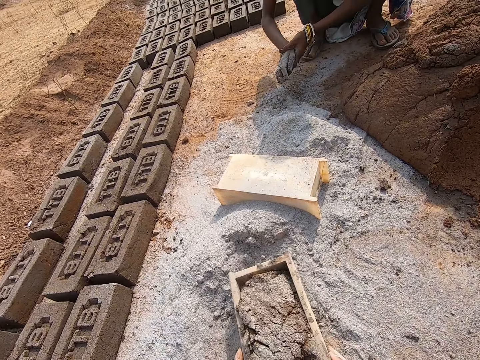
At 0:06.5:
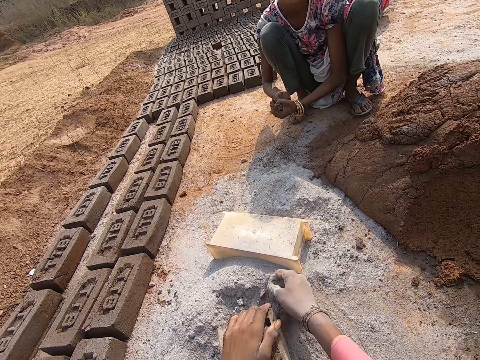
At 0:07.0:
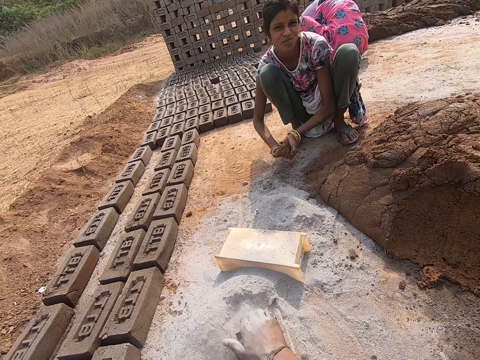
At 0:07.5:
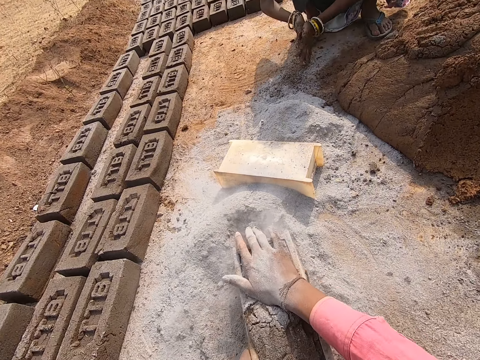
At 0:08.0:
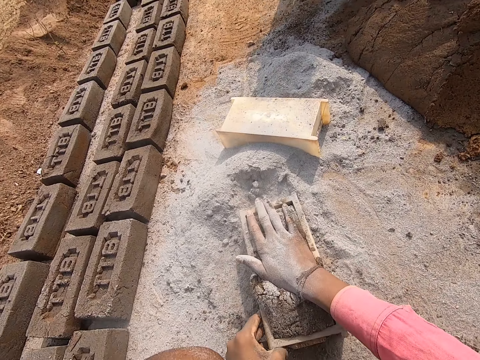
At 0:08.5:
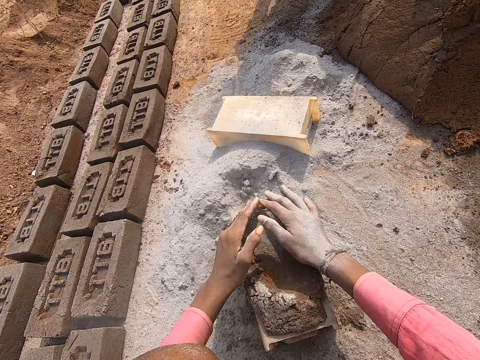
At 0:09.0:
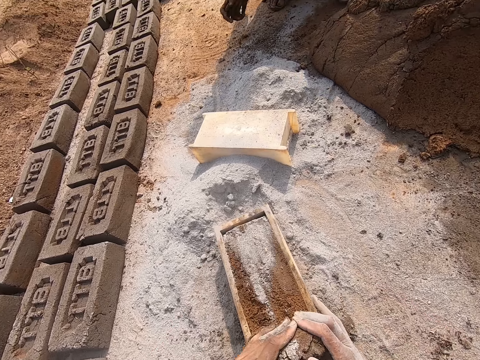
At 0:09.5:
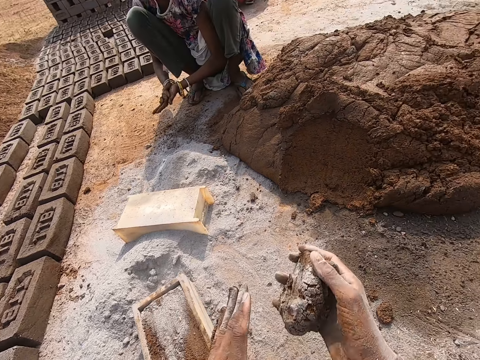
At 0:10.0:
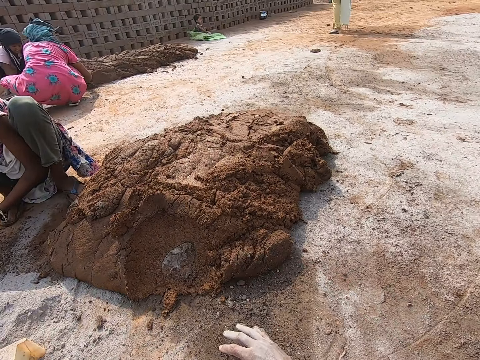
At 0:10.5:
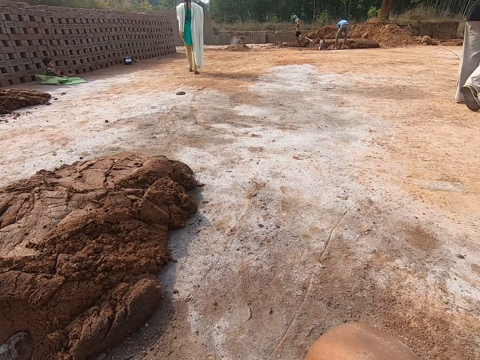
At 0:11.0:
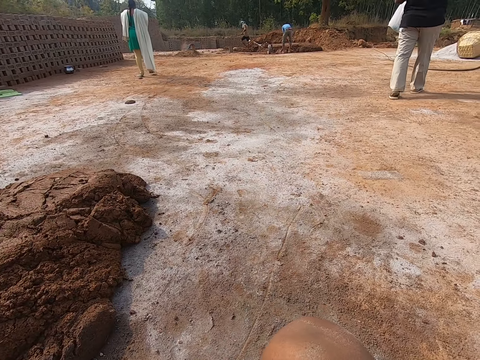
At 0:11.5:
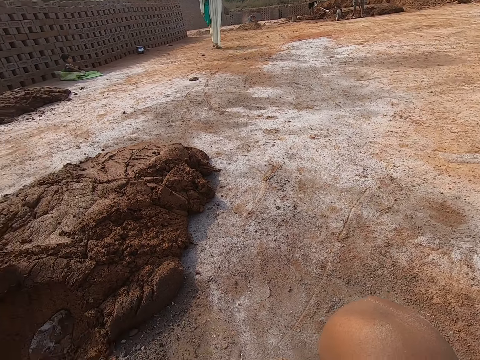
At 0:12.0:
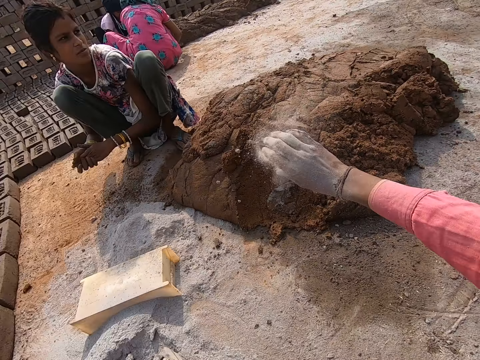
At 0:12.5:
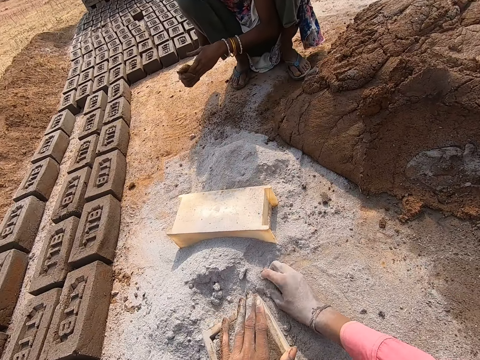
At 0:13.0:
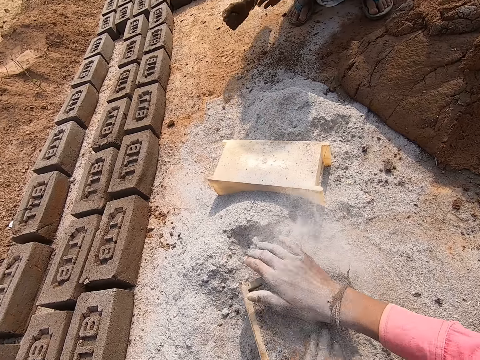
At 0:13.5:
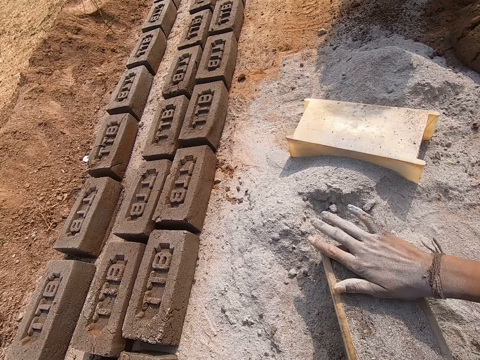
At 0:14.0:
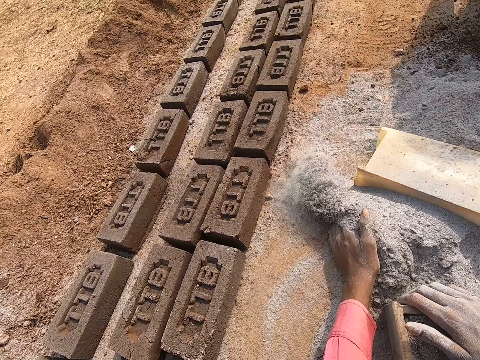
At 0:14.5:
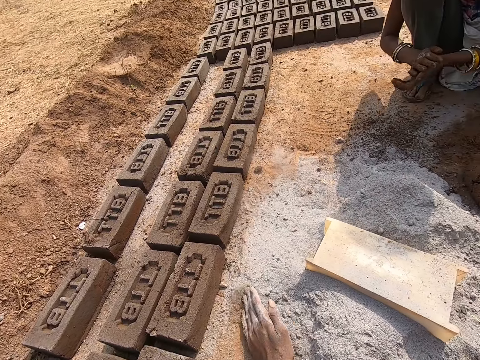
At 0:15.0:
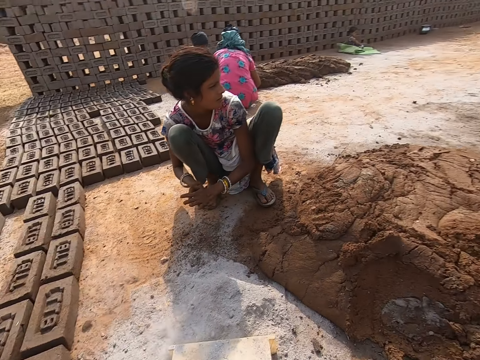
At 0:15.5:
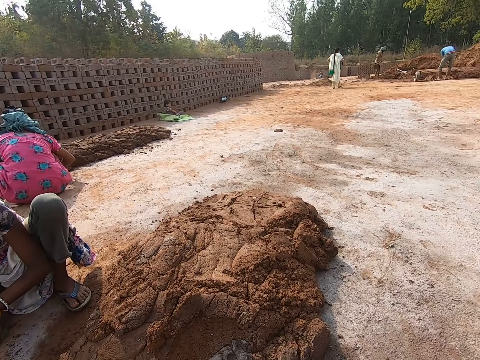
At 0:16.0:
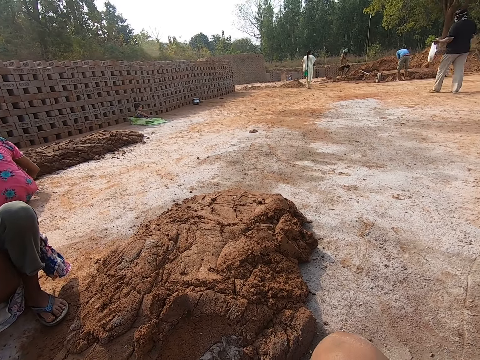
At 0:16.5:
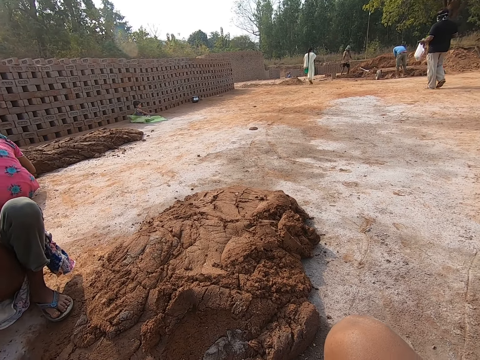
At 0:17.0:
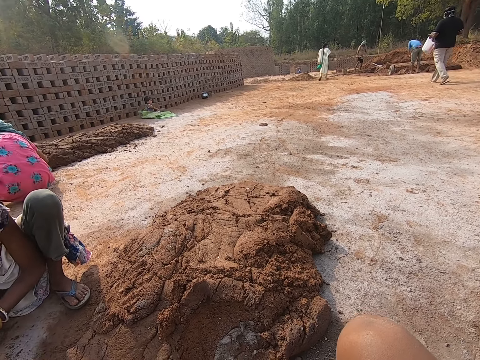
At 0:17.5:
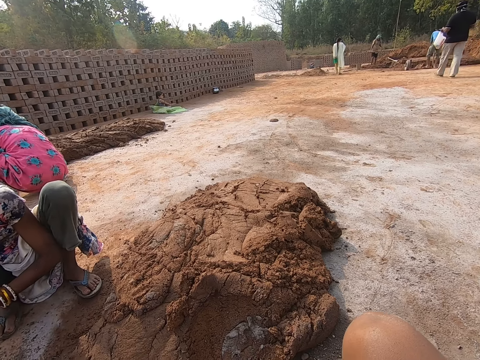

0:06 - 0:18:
The camera wearer deposits the clay on the brick mould. They make bricks. They pour cement on the clay. They throw the clay. They look around. They jolt the cement.

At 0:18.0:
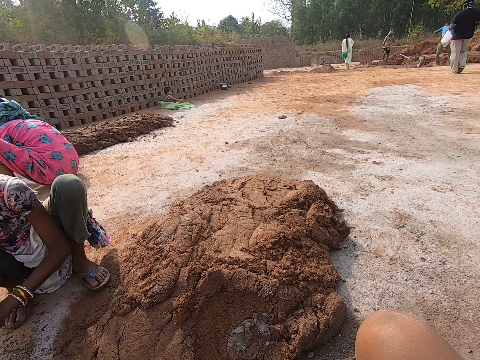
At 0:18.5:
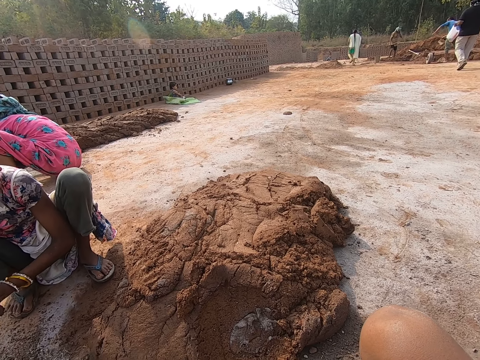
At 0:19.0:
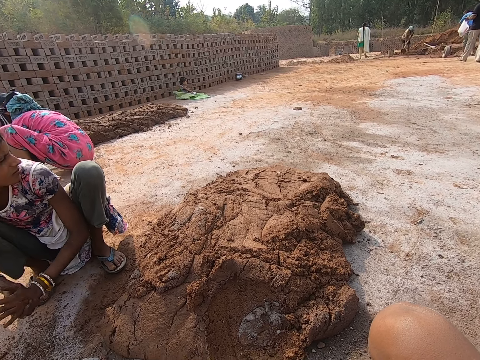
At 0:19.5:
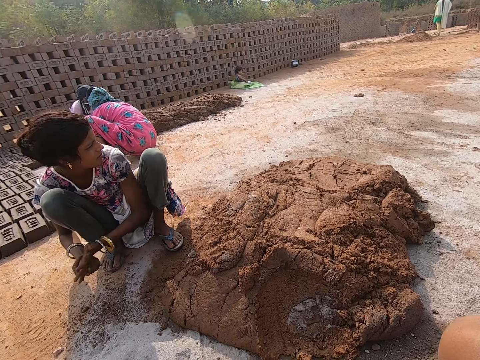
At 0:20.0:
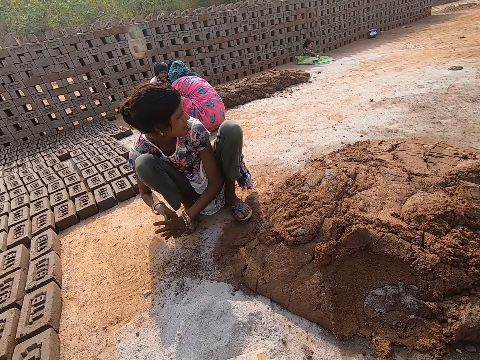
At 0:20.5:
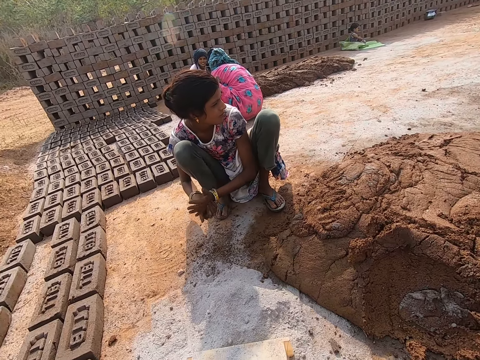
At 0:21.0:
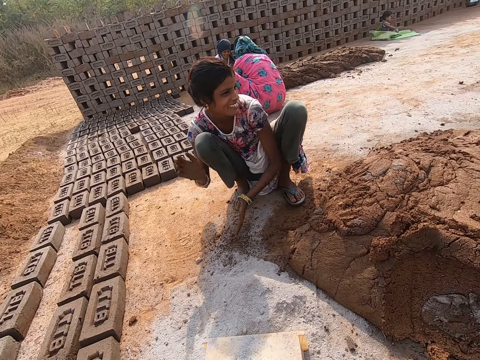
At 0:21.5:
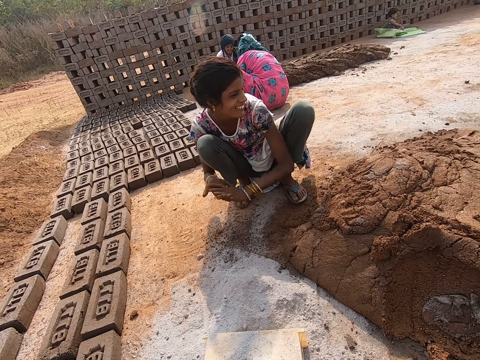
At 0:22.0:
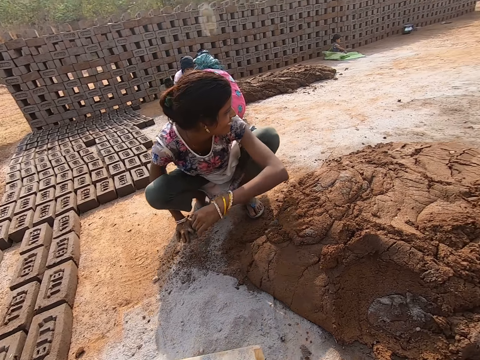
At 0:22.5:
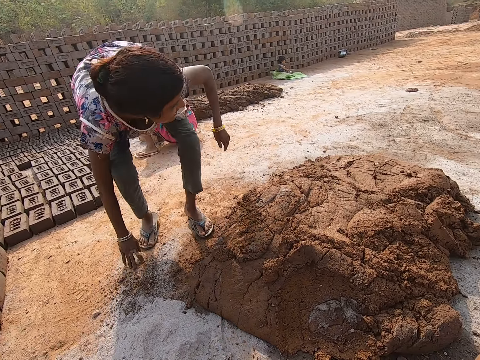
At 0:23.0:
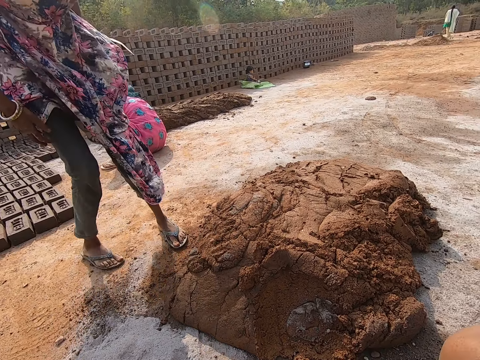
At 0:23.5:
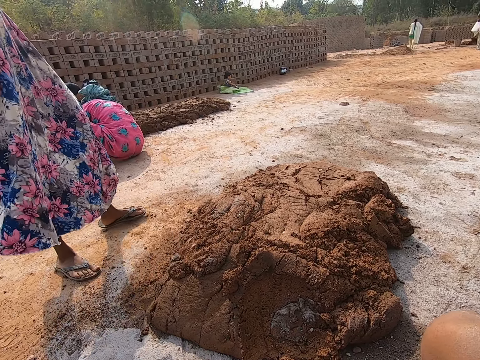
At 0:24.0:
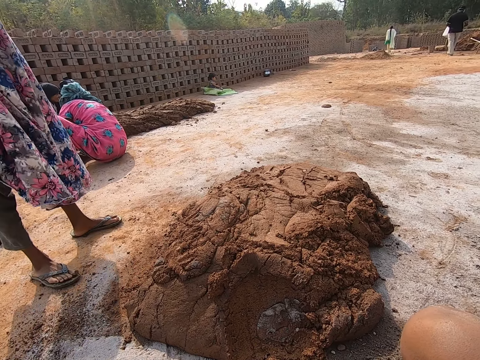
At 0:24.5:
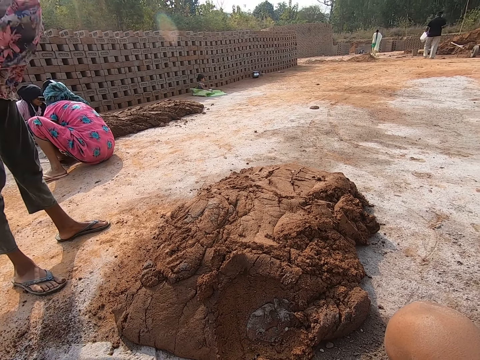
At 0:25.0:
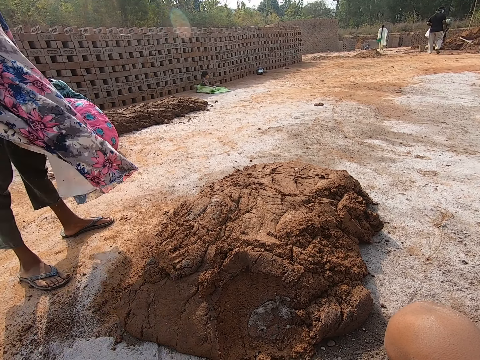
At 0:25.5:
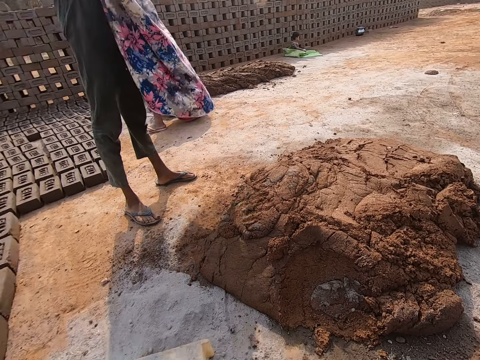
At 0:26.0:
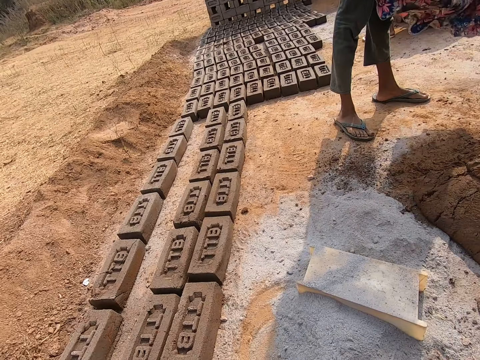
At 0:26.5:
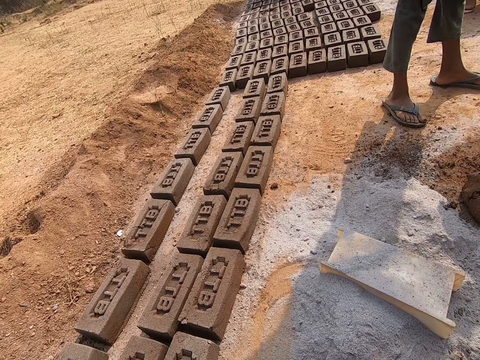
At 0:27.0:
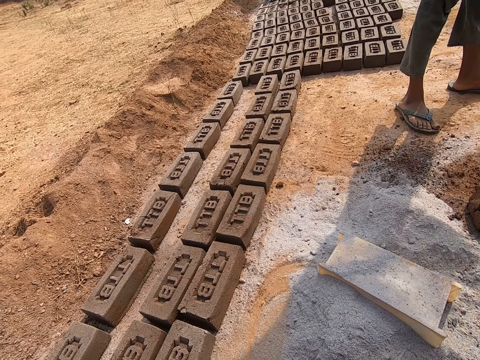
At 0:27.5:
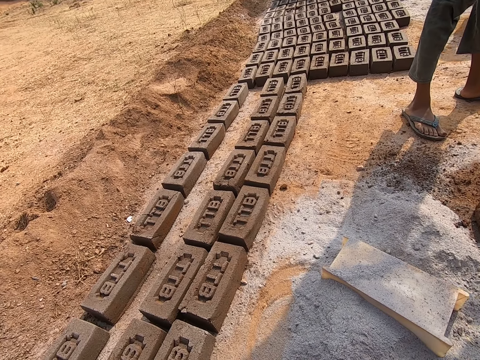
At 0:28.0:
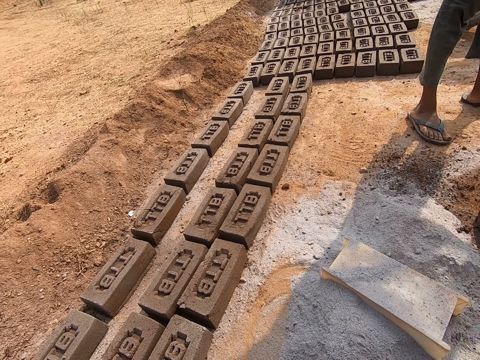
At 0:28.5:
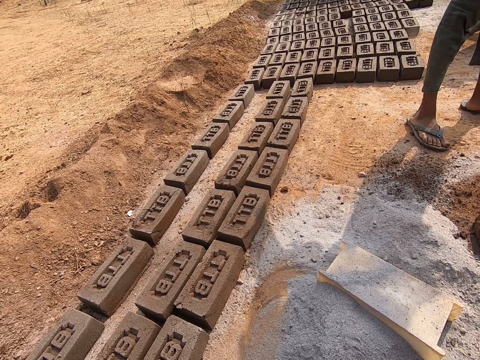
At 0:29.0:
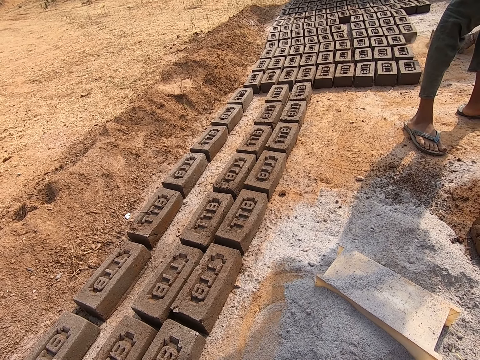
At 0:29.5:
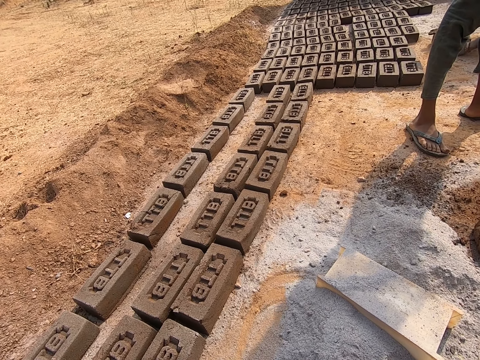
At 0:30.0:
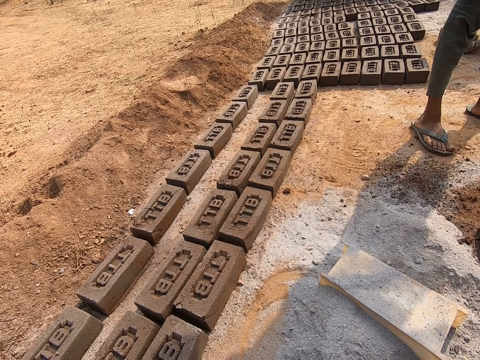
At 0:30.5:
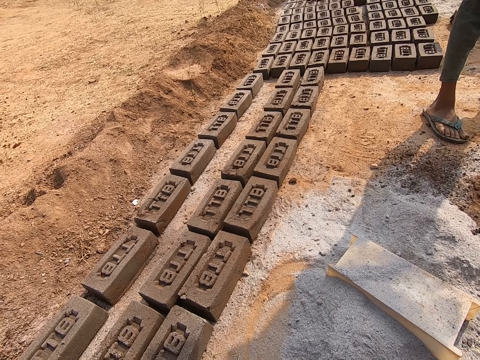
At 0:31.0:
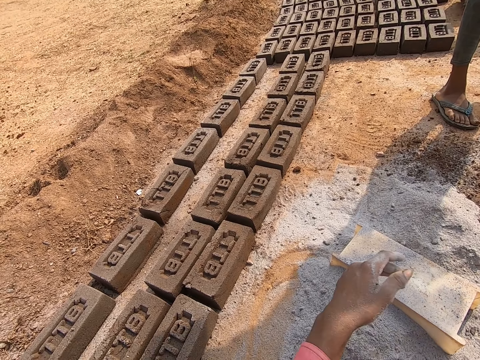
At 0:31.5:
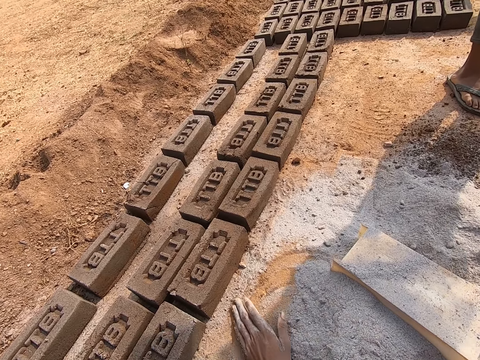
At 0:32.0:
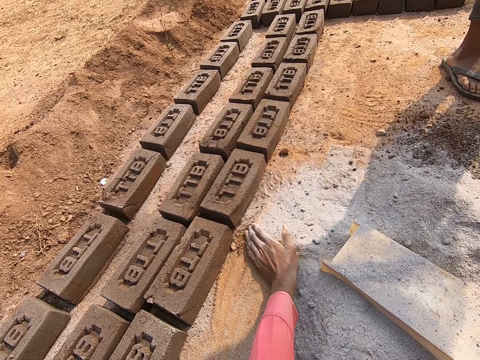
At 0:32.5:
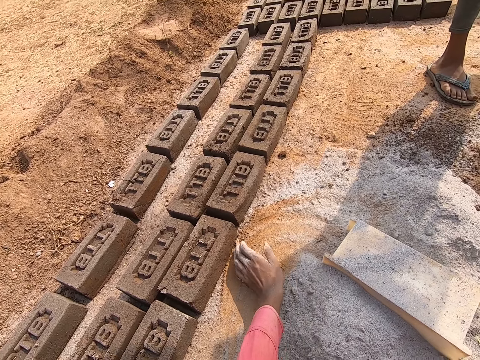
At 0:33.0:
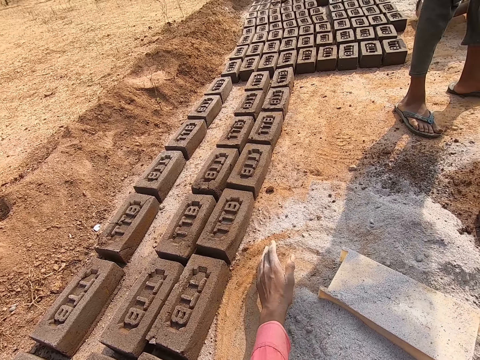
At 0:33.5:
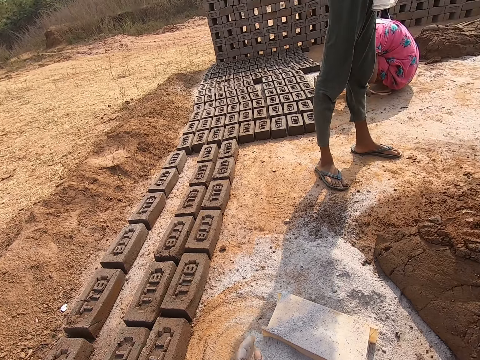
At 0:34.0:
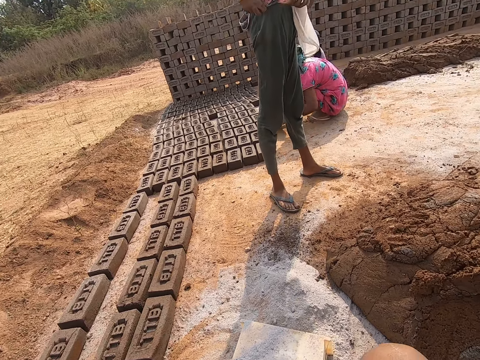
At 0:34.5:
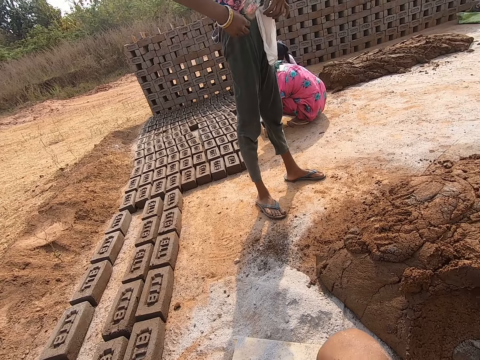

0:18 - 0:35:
The camera wearer converses with a woman. The woman rubs hands. The woman stands up. The camera wearer looks around. They collect dust together. They jolt the cement.
